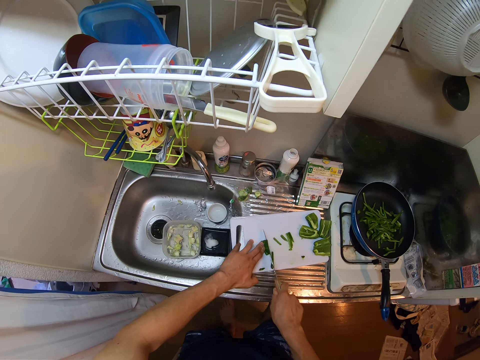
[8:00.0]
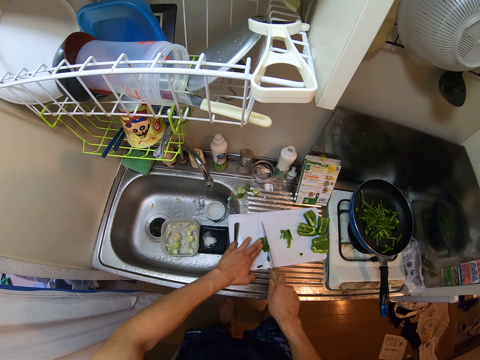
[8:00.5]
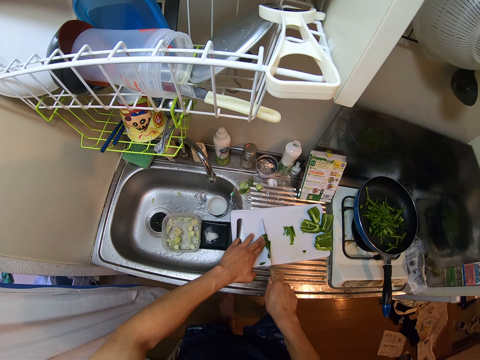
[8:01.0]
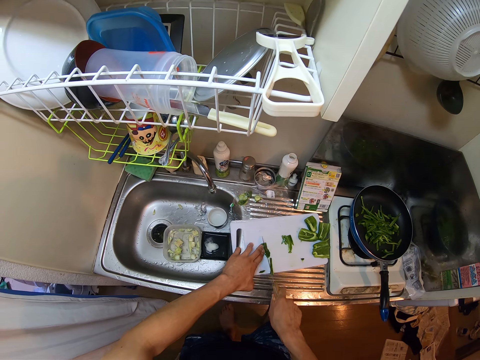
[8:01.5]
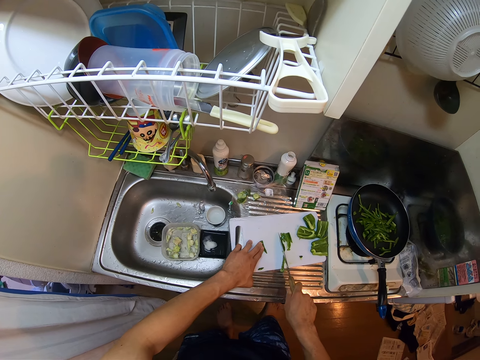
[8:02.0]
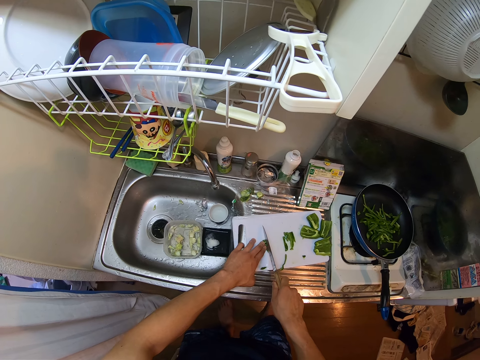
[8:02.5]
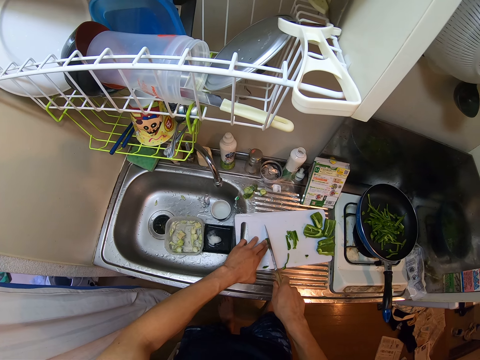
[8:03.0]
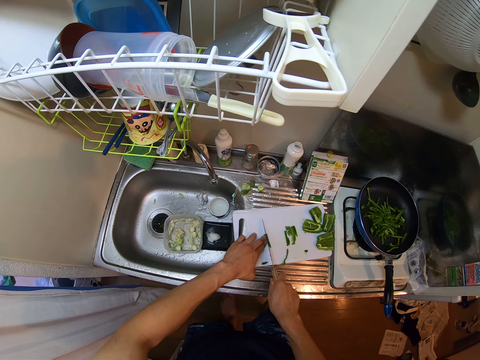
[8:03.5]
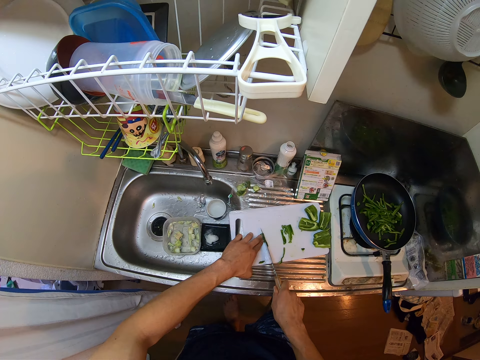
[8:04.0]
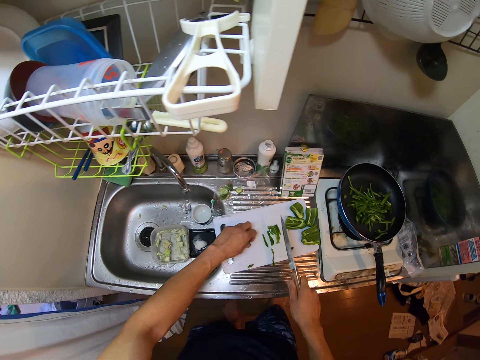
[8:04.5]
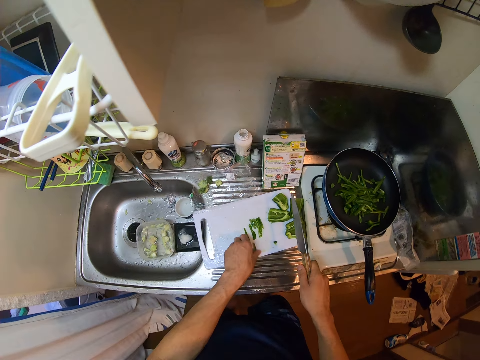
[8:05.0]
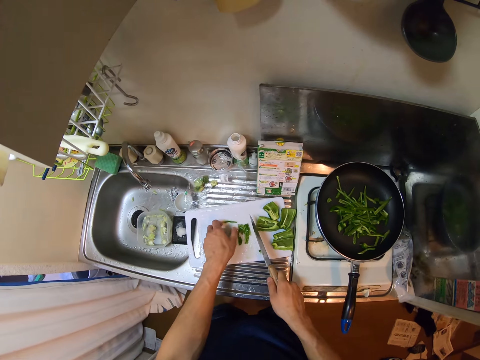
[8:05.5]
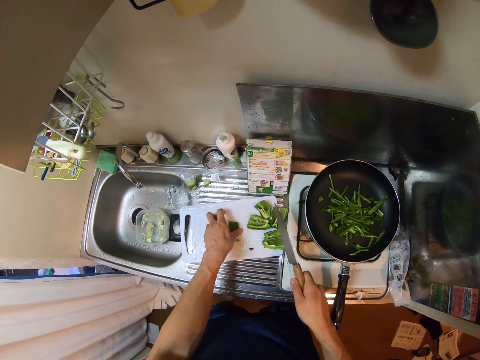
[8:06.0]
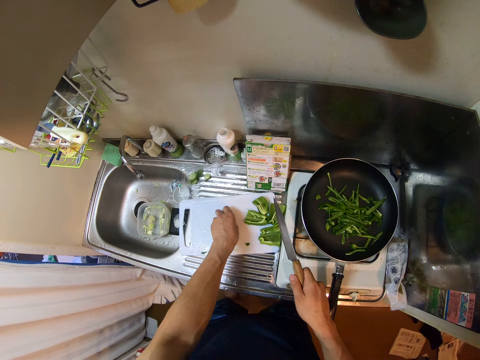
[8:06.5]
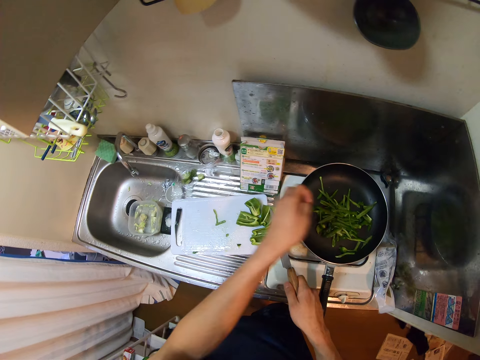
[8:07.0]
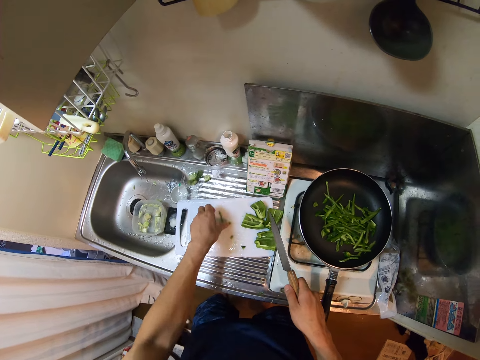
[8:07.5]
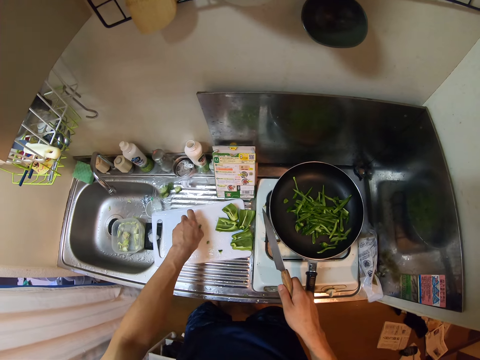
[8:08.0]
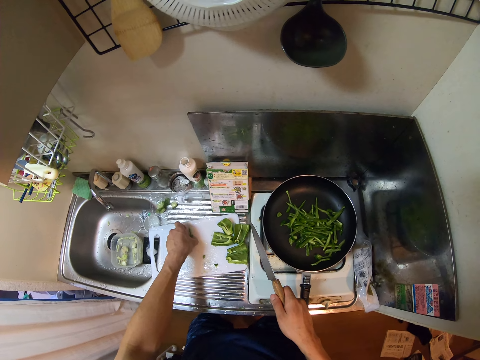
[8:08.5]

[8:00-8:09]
The camera wearer collects the pieces of bell pepper from the chopping board. They put the pieces of bell pepper in the frying pan on the electric cooker. They pick up the pieces of bell pepper from the chopping board.

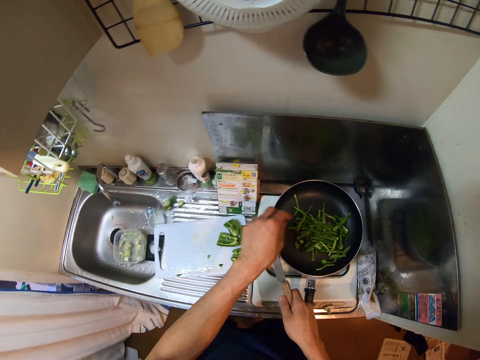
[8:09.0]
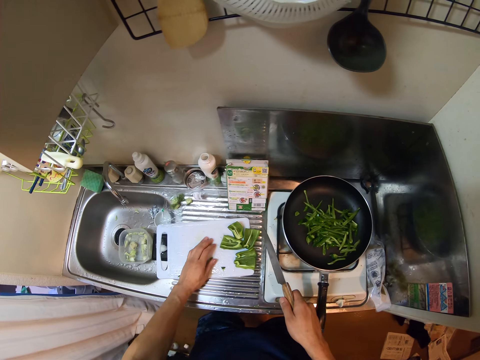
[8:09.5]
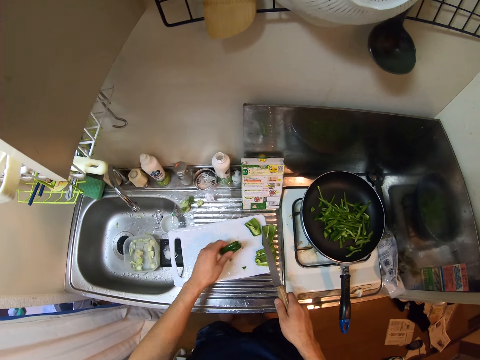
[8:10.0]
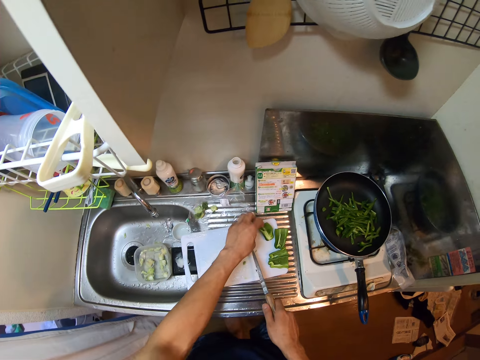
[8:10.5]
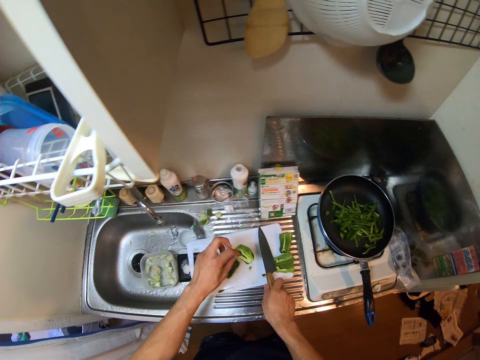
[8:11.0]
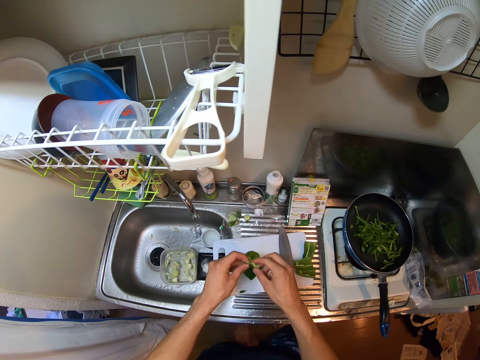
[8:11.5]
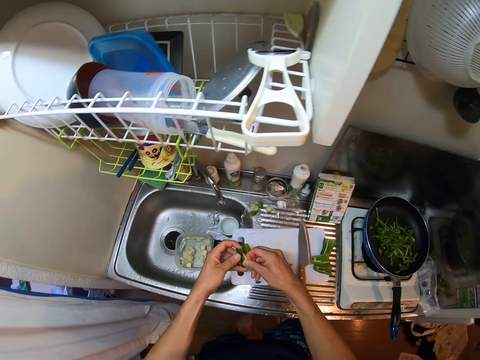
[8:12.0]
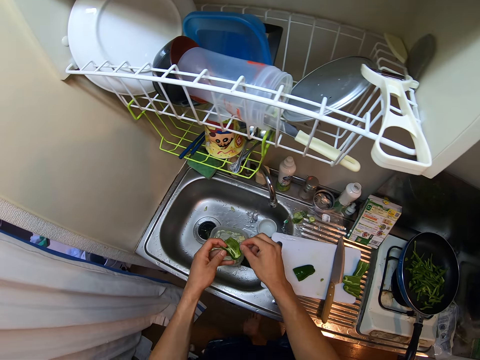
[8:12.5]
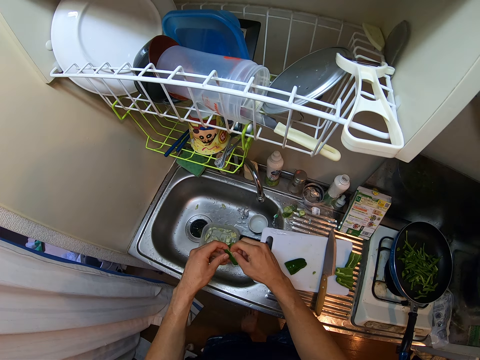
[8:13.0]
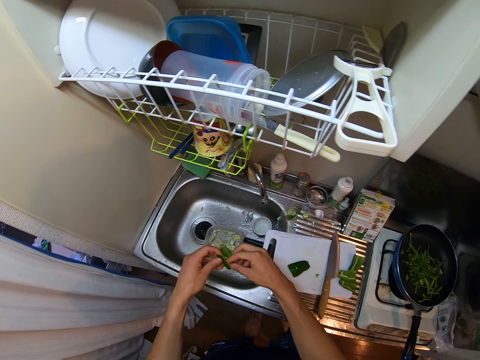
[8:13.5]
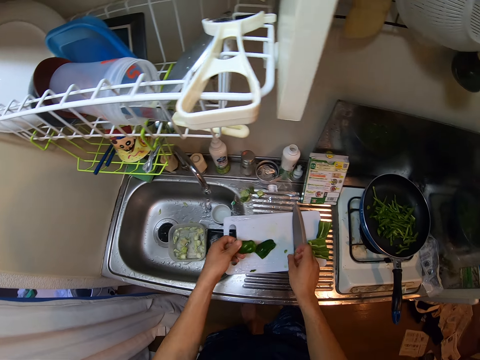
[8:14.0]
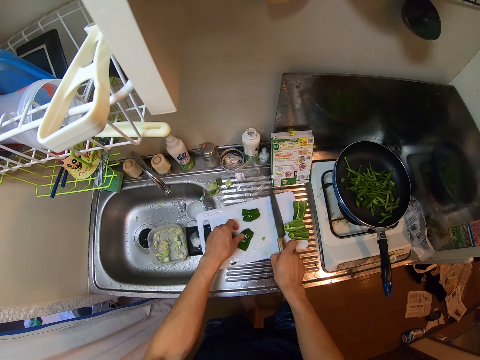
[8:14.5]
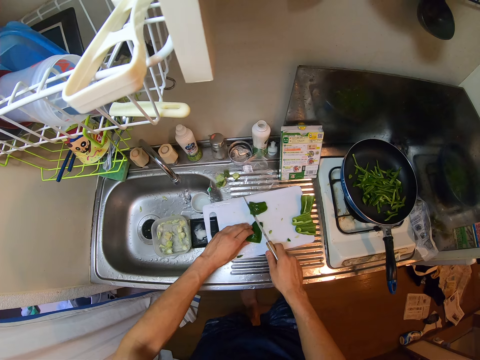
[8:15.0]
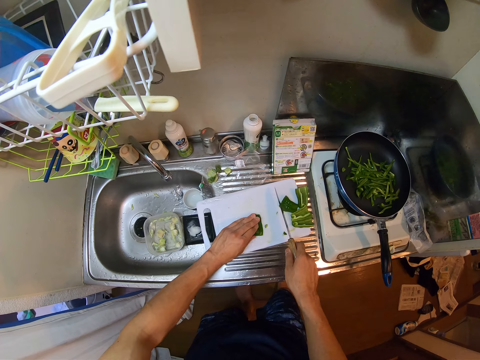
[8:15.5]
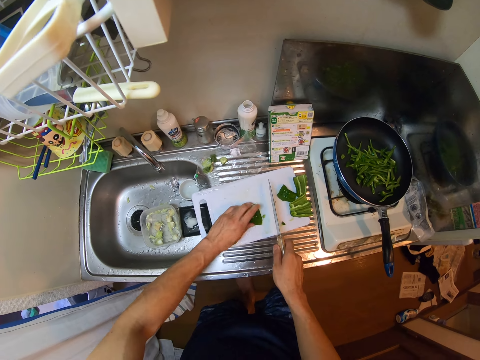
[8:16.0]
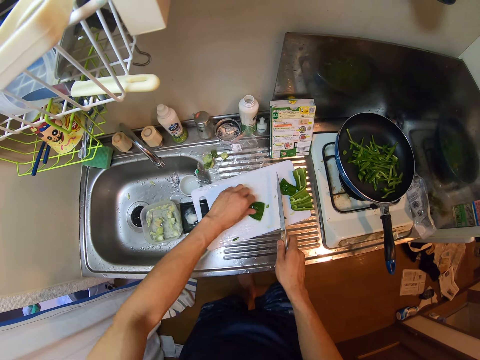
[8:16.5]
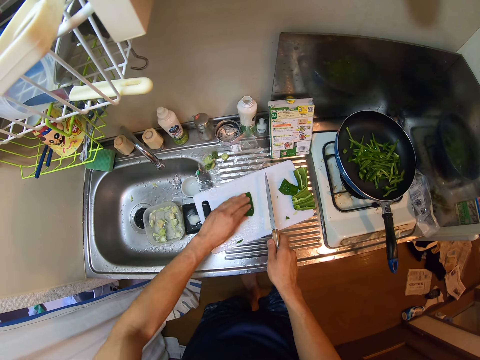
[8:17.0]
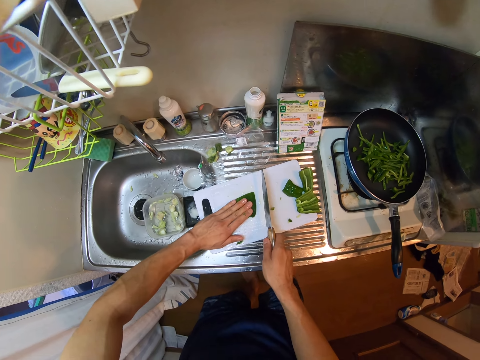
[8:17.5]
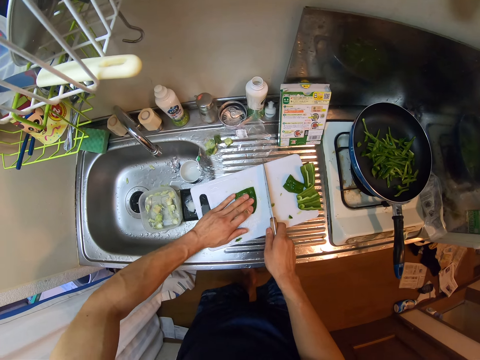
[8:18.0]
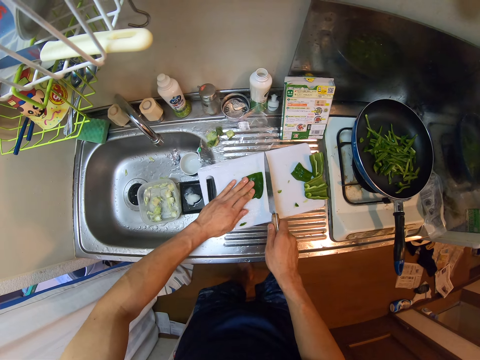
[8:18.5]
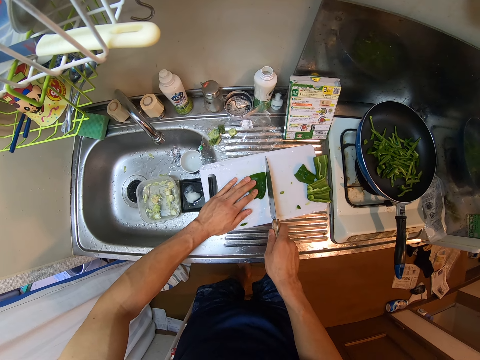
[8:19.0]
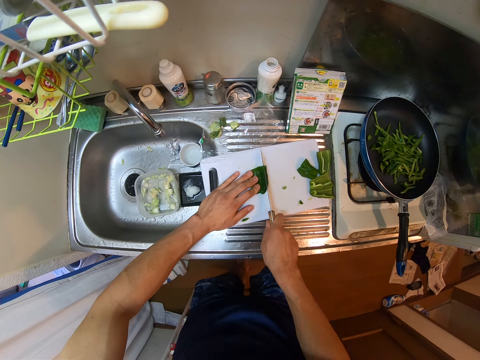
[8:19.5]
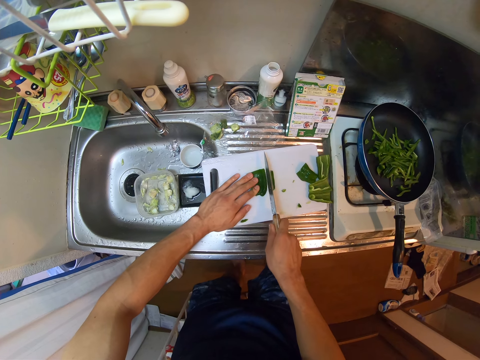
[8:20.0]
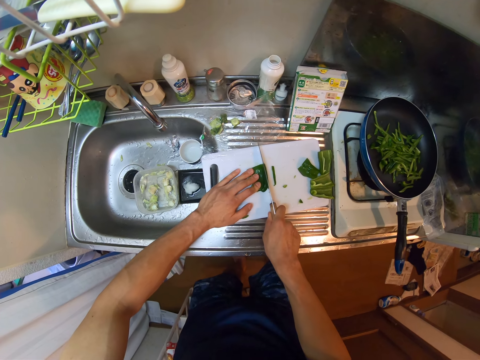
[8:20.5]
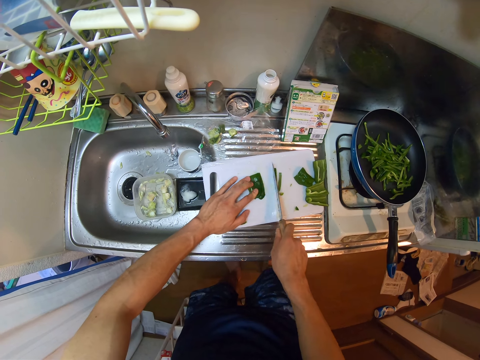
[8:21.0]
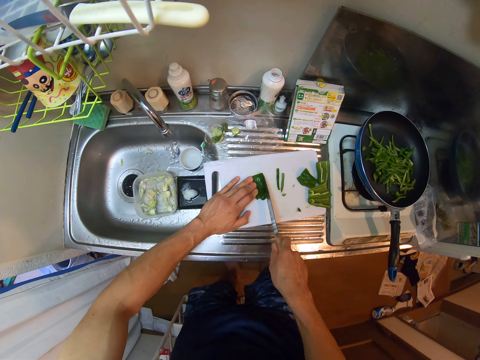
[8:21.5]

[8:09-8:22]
The camera wearer puts the pieces of bell pepper in the frying pan. They move the chopping board on the kitchen sink. They move a green pepper or bell pepper on the chopping board. They turn the bell pepper on the chopping board. They pick up another bell pepper from the chopping board. They put the knife on the chopping board. They remove the seeds of the bell pepper. They put the seeds of the bell pepper into the plastic container. They remove the seeds of the bell pepper. They put the seeds of the bell pepper into the plastic container. They remove the seeds of the bell pepper. They drop the seeds of the bell pepper on the sink. They put the bell pepper on the chopping board. They move the bell pepper on the chopping board. They move the bell pepper with the knife on the chopping board. They hold the bell pepper on the chopping board. They rotate the bell pepper on the chopping board. They hold the bell pepper on the chopping board. They move the chopping board on the sink. They cut the bell pepper into small pieces on the chopping board with the knife.

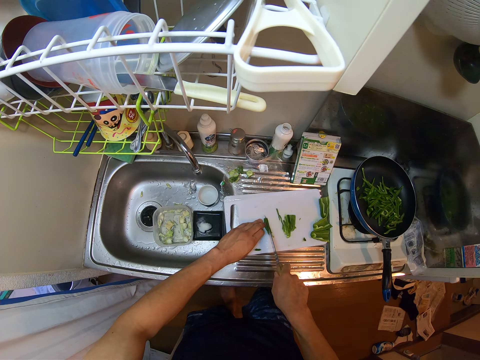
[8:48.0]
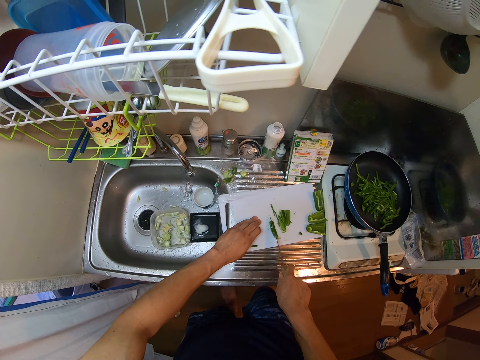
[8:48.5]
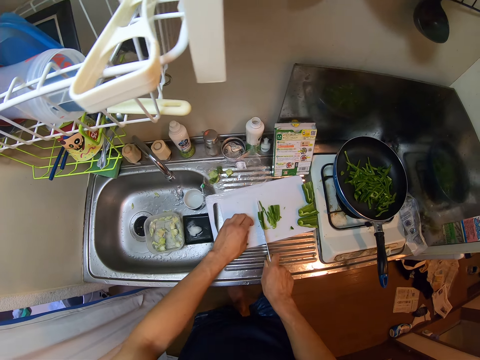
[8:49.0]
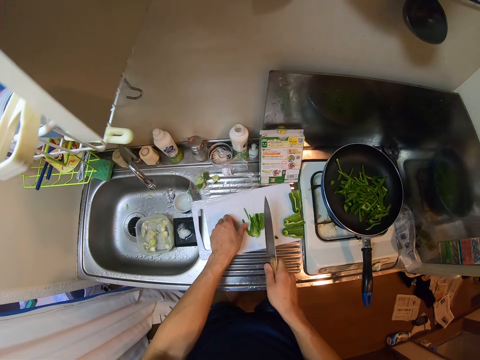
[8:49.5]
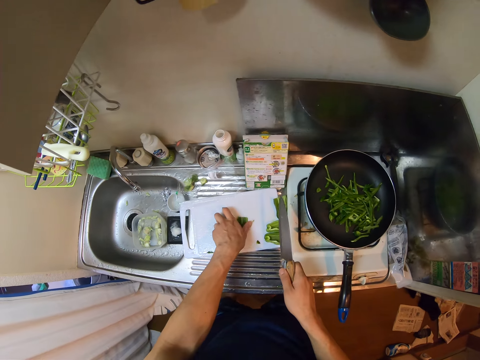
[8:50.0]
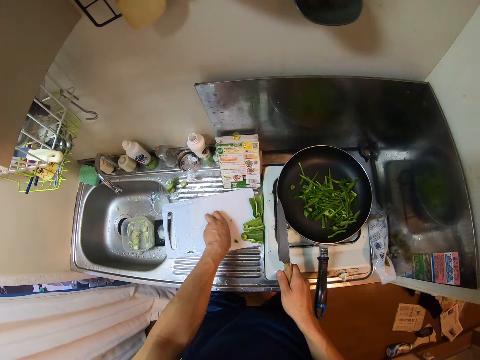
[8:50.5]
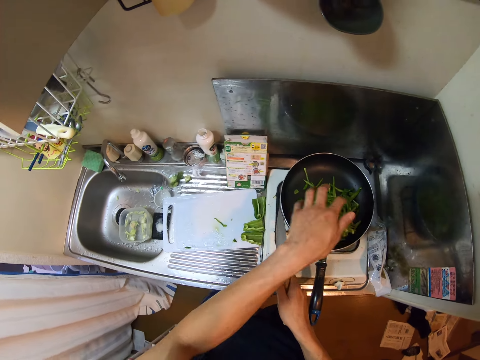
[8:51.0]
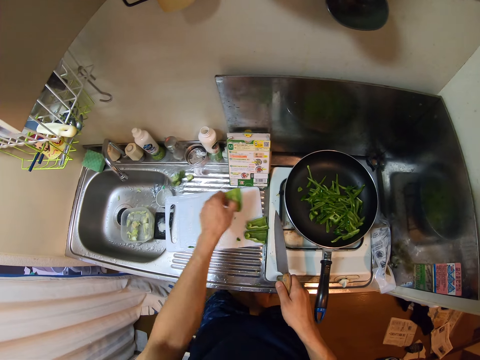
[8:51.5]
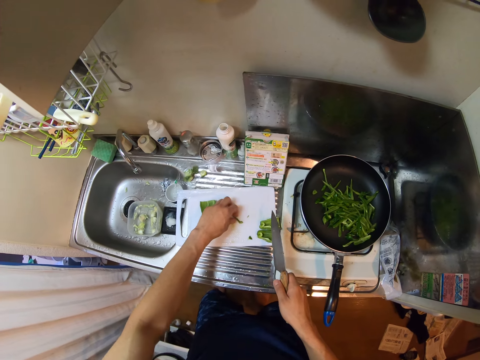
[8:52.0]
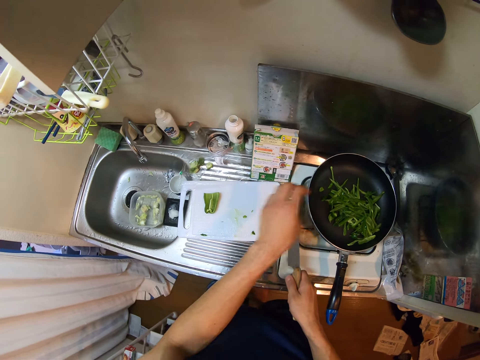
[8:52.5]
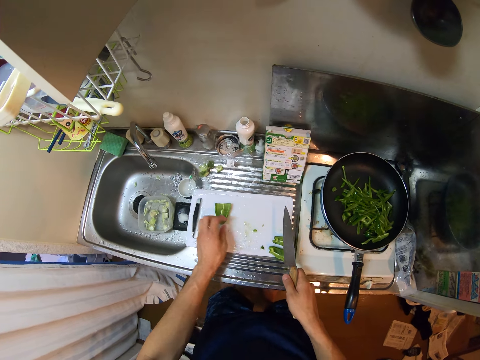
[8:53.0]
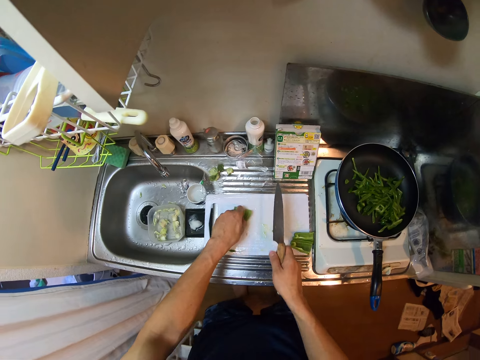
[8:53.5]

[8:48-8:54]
The camera wearer collects the pieces of bell pepper or green pepper from the chopping board or cutting board. They pour the green pepper inside the fry pan on the electric cooker. They move a green pepper on the cutting board. They pick up the bell pepper from the chopping board and put the bell pepper on the chopping board. They pick up a small green pepper from the cutting board. They throw the small green pepper inside the fry pan. They move the chopping board on the sink. They remove seed from another green pepper on the cutting board.
